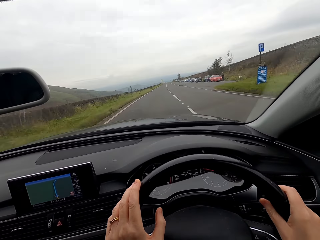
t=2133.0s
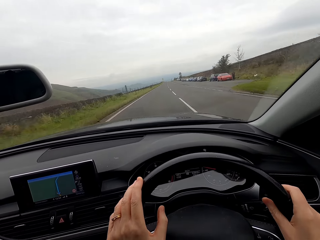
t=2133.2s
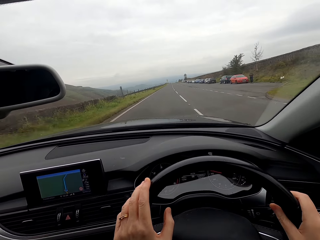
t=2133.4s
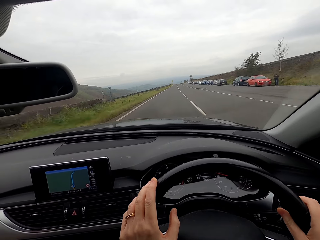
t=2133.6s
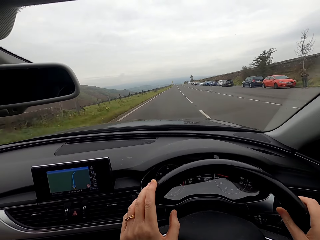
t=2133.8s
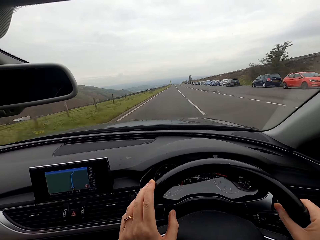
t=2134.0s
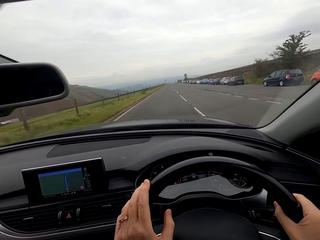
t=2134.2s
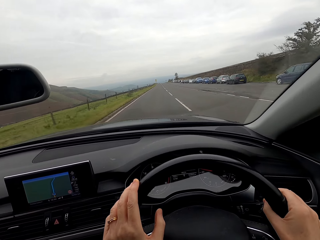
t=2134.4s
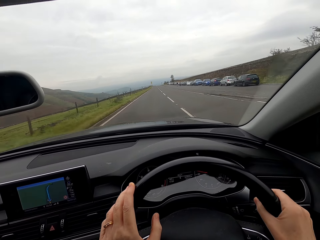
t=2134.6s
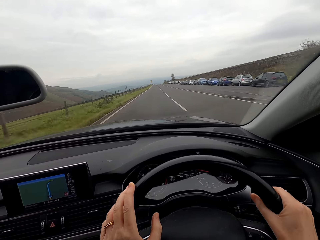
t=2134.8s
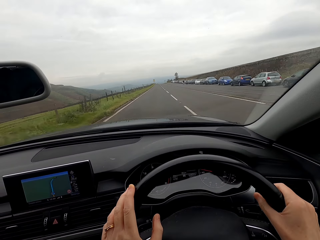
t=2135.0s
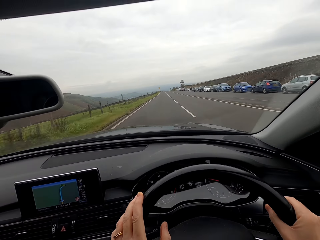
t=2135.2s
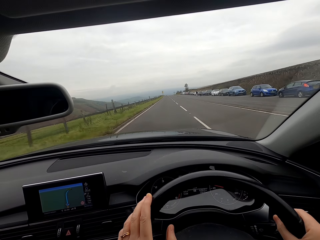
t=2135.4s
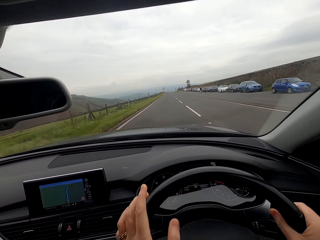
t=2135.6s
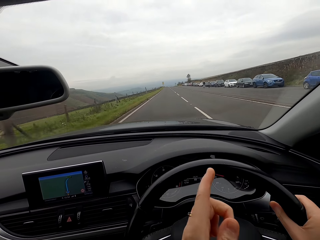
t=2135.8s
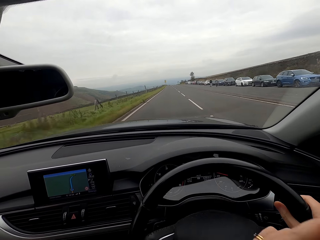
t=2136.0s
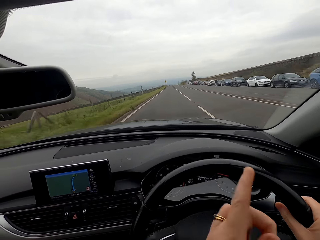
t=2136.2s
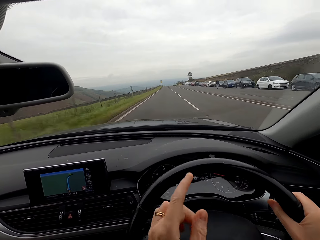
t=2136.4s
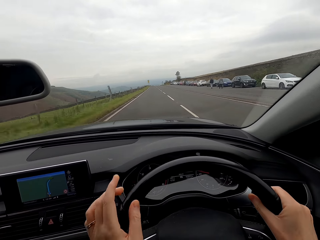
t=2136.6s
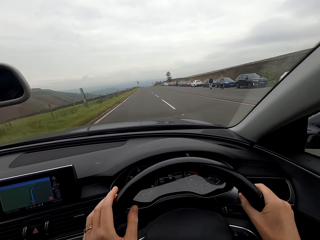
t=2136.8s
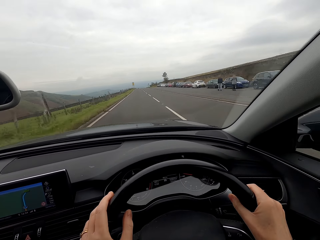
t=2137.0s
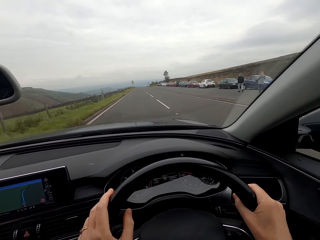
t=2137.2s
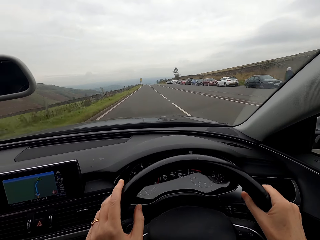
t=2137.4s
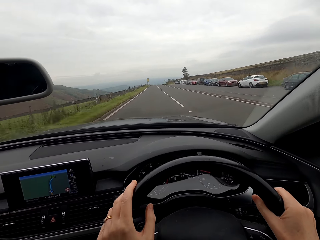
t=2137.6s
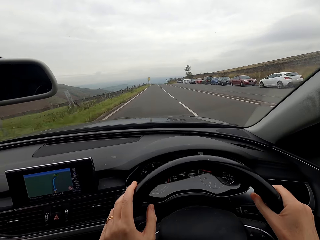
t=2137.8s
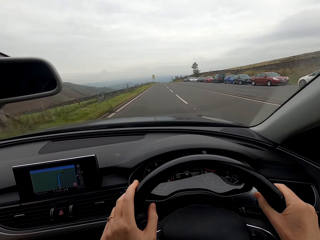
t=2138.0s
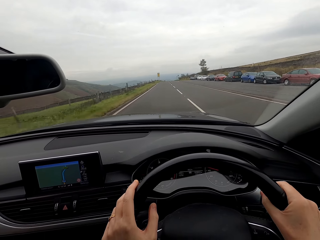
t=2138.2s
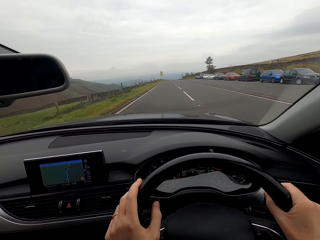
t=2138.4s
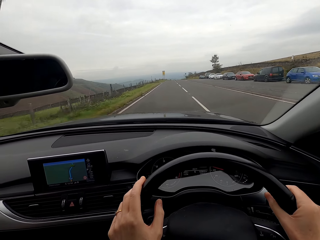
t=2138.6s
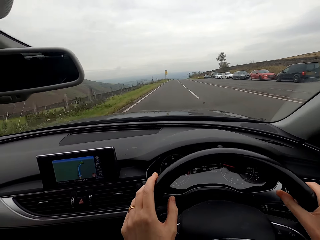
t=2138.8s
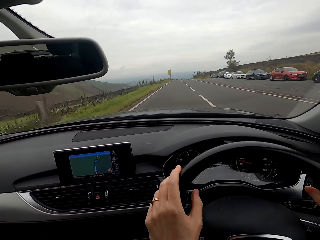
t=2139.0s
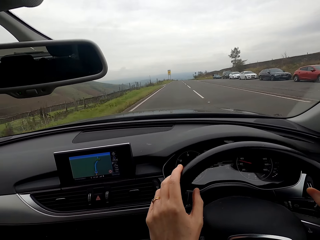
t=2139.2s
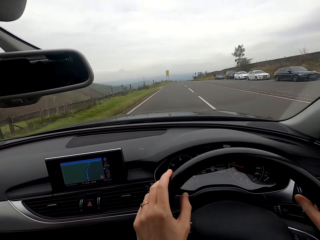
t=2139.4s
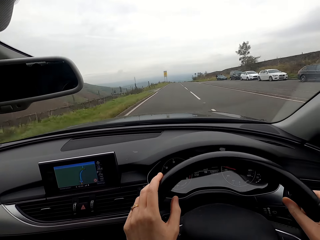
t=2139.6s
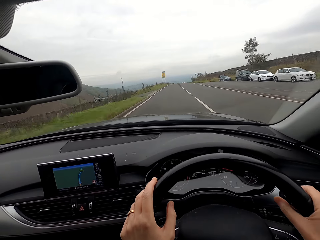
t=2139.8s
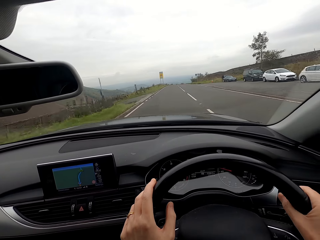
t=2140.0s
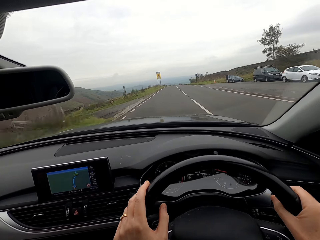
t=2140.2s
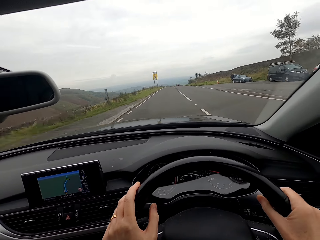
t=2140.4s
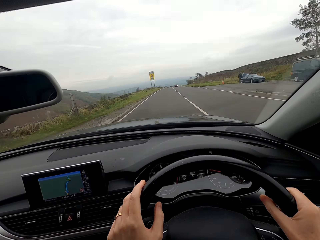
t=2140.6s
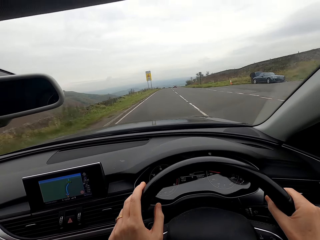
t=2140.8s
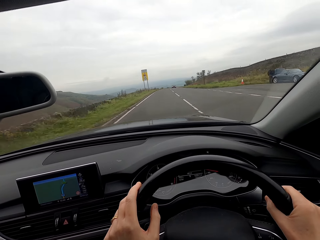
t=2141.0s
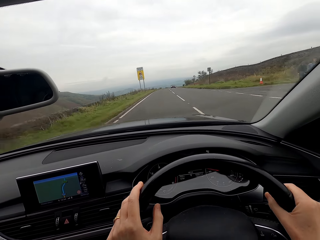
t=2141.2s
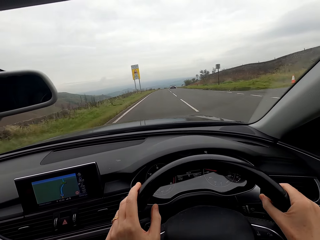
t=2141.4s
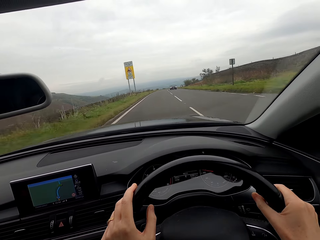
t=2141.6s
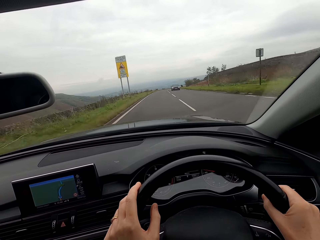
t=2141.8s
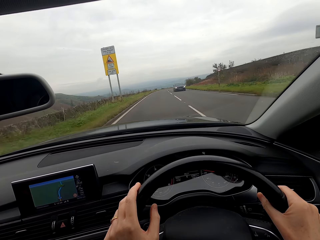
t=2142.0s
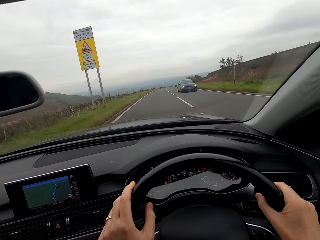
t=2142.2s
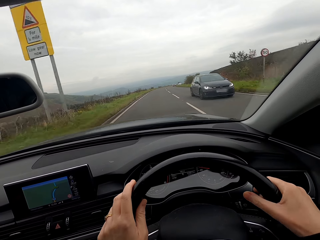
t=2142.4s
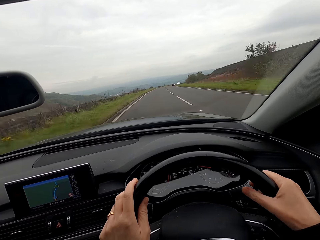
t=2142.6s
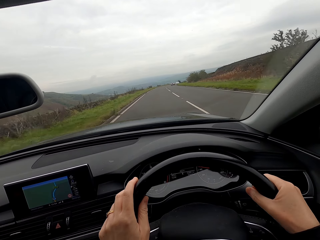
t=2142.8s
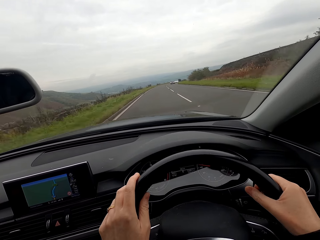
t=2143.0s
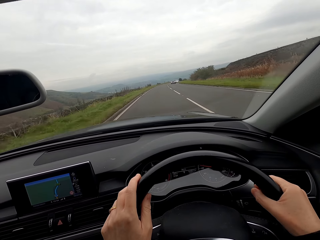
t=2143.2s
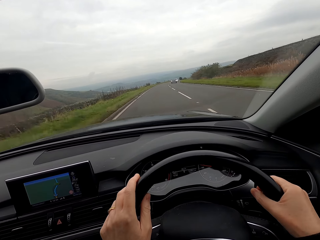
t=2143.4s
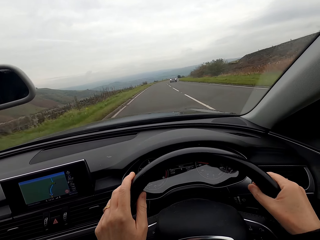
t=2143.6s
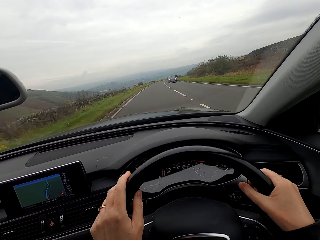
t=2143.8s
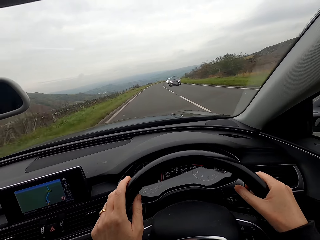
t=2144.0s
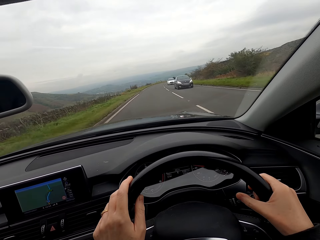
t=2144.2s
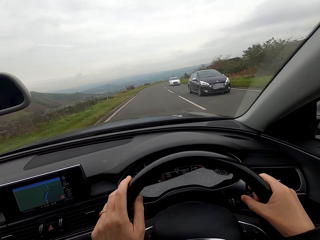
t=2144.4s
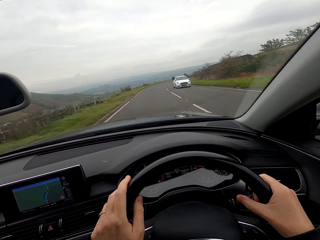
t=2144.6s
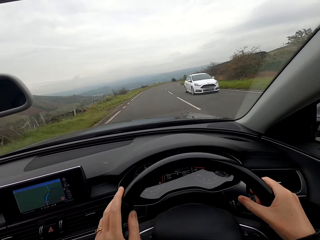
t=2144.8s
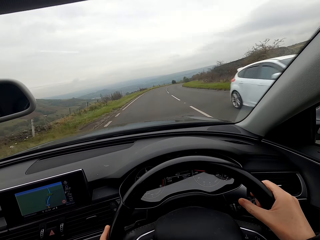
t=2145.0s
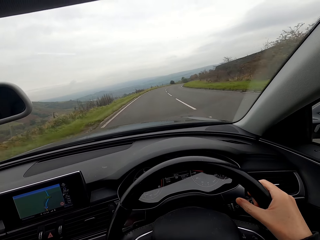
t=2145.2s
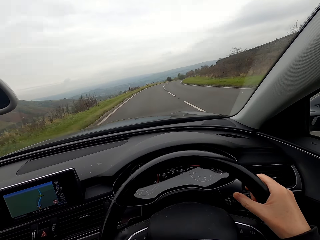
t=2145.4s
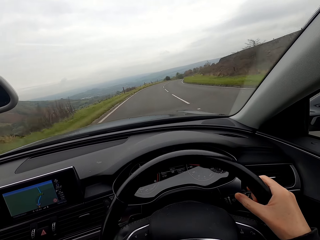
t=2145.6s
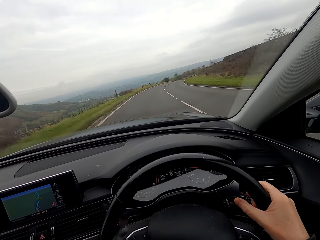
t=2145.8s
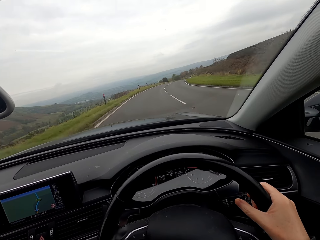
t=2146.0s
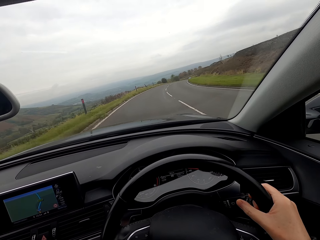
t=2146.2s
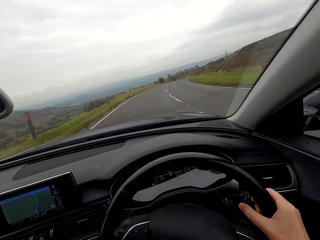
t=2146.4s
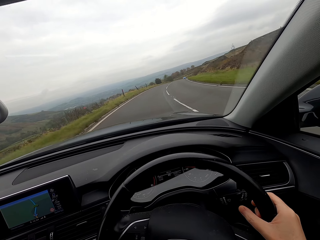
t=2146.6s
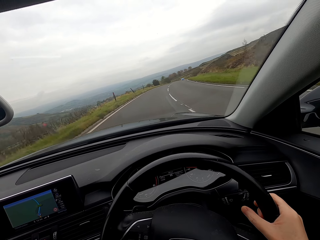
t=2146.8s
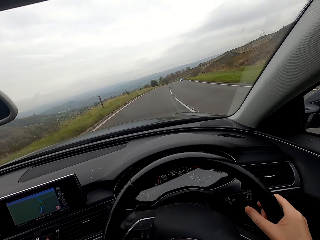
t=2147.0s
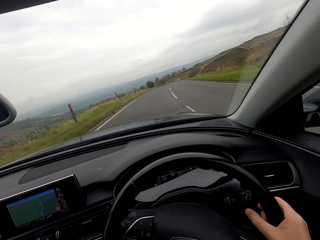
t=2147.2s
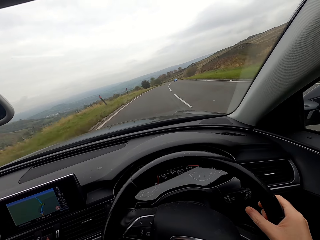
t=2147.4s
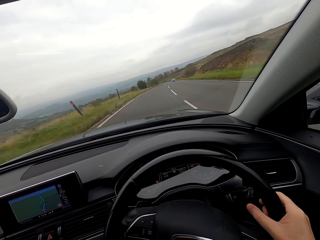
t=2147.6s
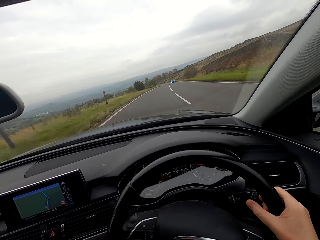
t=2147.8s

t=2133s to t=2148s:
The camera wearer points a finger. A saloon car drives past them. They drive. A saloon car drives past them. A man answers a phone call with his right hand. A hatchback drives past the camera wearer.

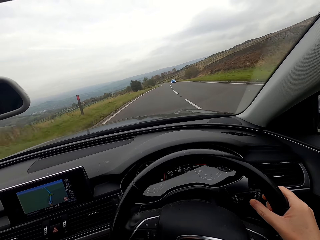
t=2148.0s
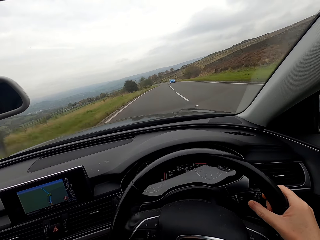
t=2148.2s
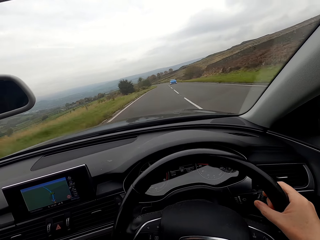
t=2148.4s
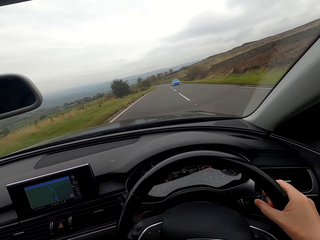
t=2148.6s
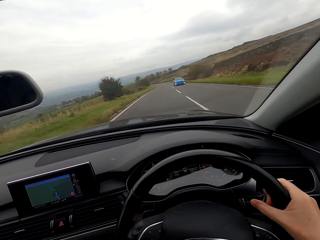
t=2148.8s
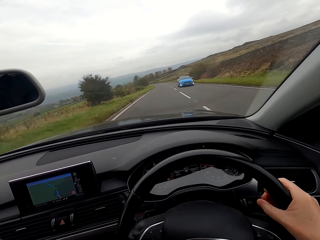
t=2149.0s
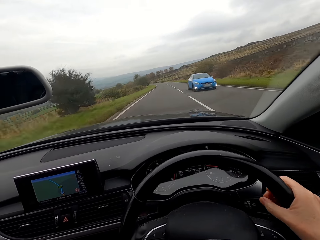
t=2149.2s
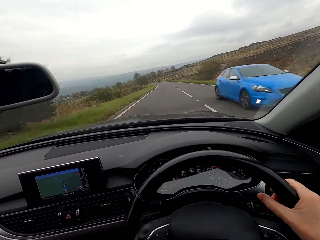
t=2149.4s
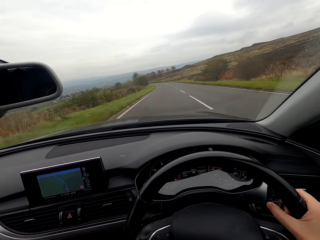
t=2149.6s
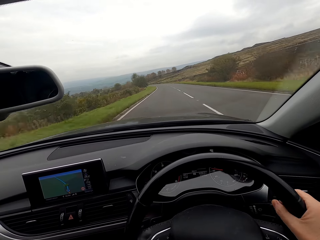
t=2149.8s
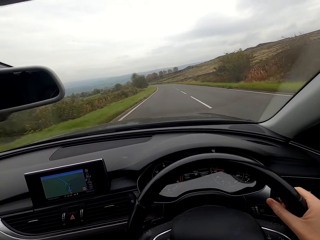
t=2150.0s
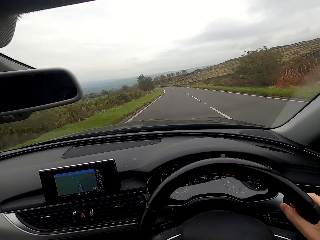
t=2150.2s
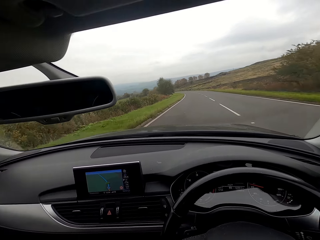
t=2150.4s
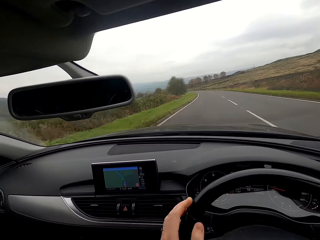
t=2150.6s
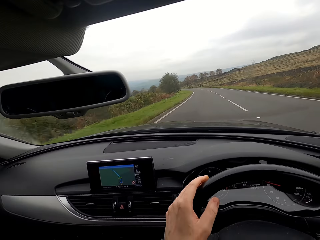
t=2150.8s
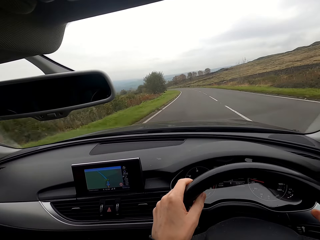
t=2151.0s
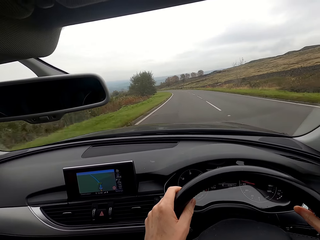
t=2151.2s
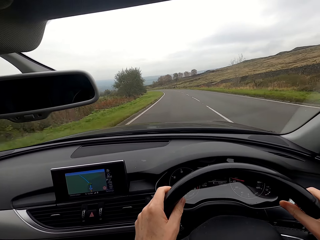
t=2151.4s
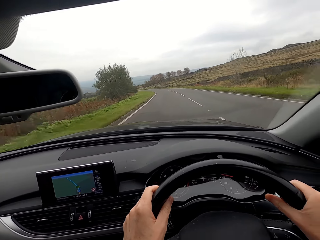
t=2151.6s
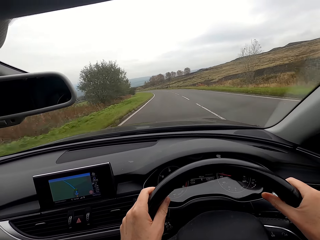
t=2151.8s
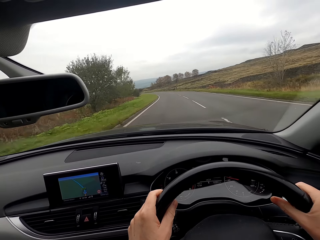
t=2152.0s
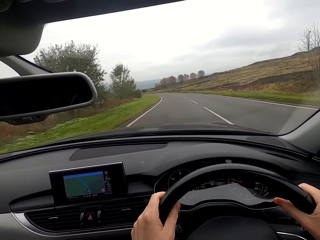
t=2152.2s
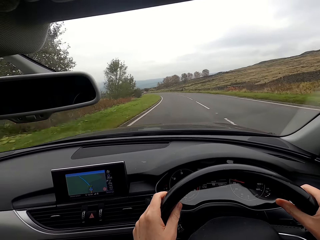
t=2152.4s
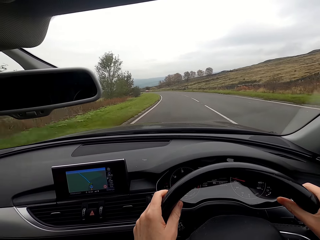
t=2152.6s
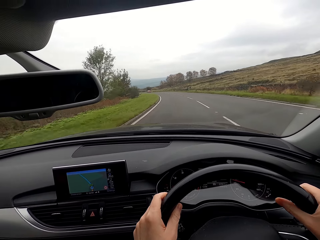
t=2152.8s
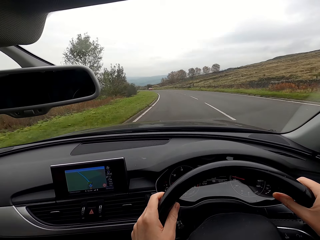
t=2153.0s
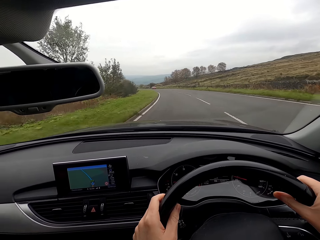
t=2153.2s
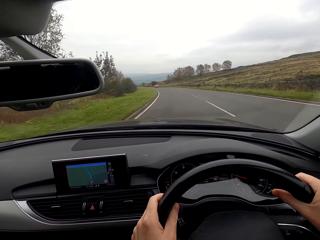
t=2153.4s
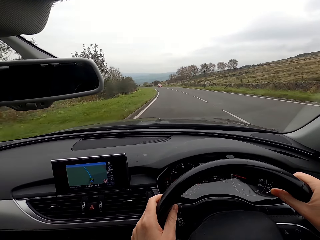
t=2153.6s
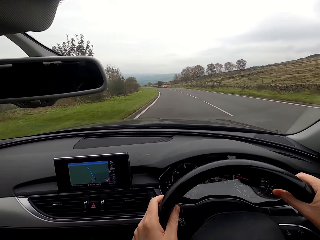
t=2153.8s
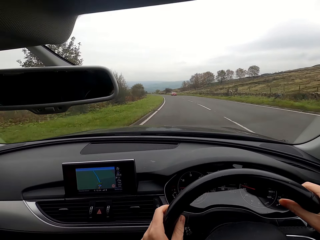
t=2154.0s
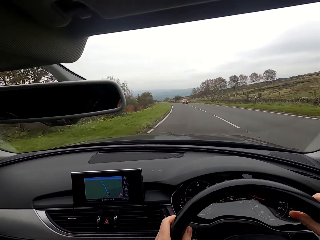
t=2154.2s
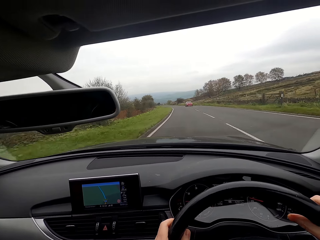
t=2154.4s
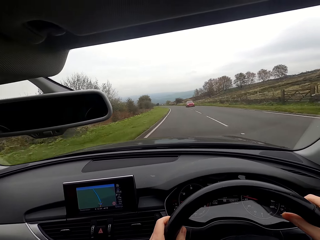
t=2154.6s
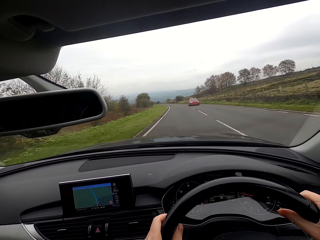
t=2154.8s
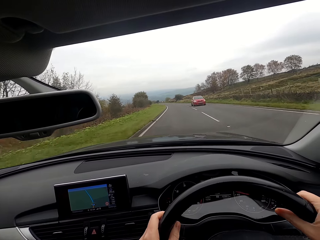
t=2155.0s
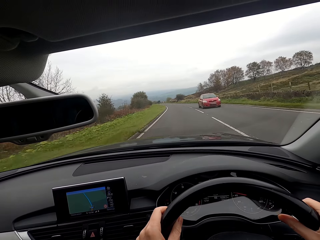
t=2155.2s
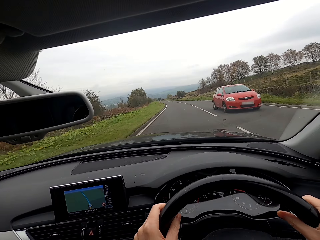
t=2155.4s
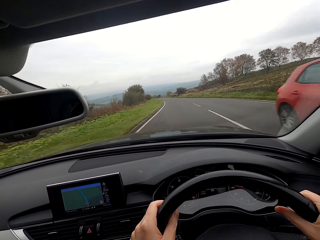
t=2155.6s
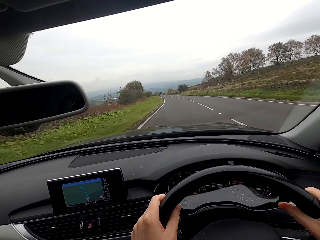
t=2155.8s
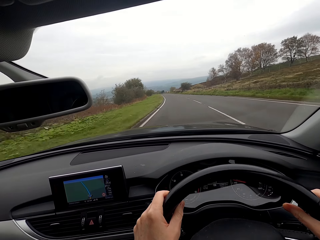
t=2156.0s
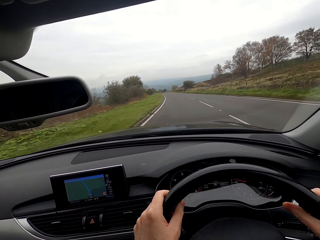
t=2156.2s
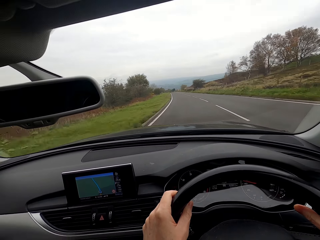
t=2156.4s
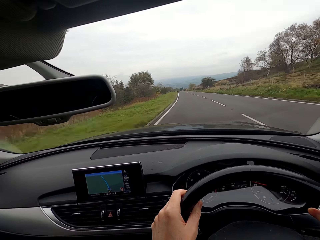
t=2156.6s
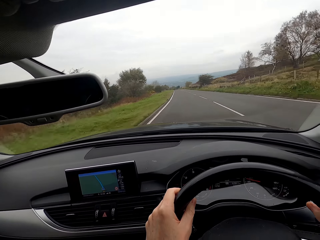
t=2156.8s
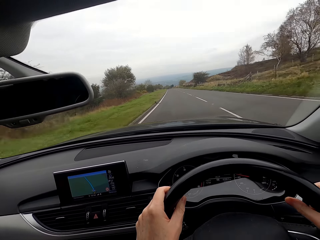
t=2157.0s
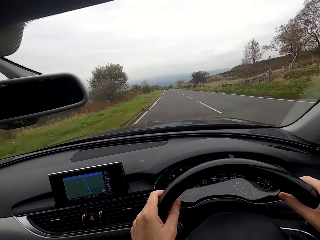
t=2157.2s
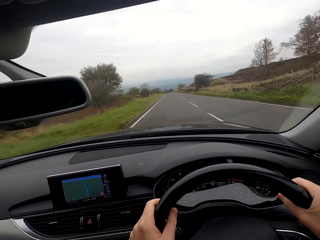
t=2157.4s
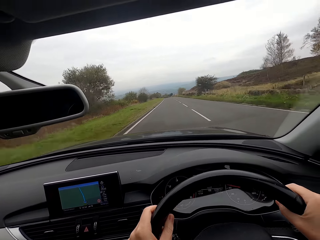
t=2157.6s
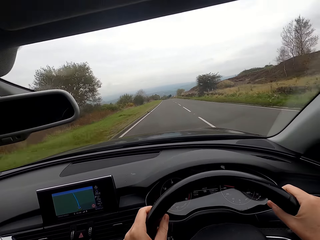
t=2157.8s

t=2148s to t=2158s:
A saloon car drives past the camera wearer. This happens again.
